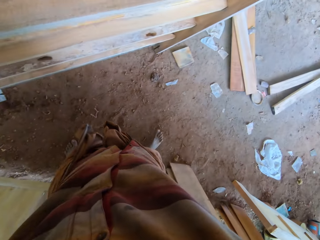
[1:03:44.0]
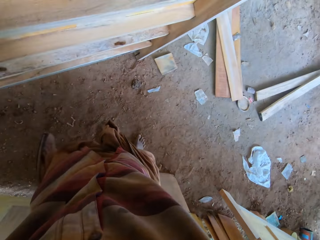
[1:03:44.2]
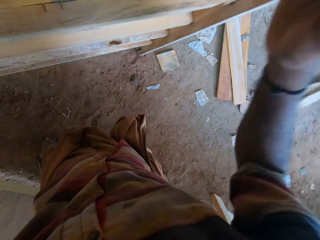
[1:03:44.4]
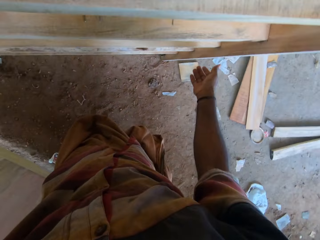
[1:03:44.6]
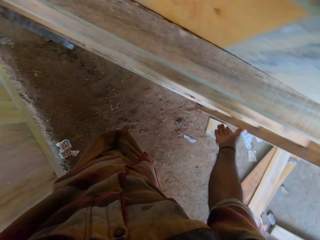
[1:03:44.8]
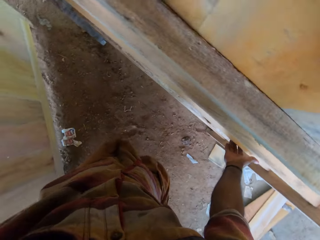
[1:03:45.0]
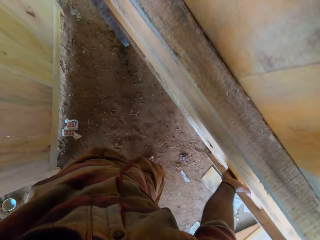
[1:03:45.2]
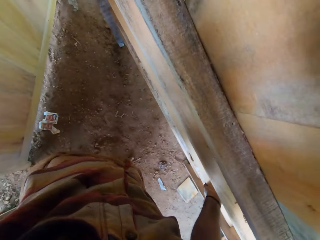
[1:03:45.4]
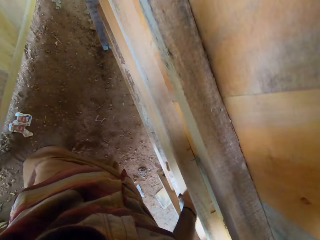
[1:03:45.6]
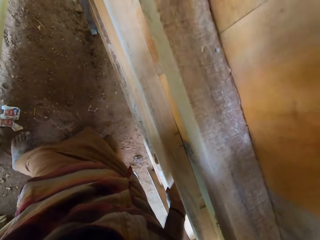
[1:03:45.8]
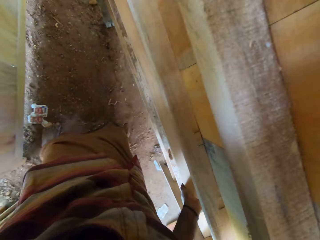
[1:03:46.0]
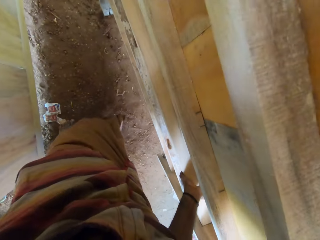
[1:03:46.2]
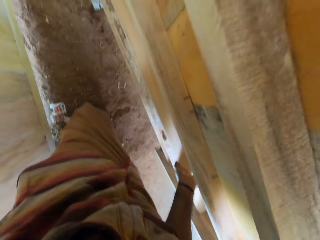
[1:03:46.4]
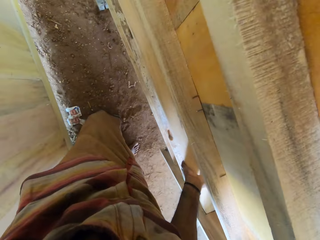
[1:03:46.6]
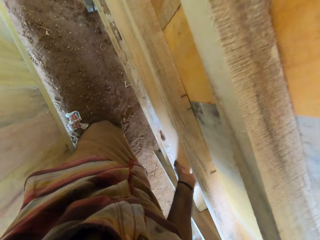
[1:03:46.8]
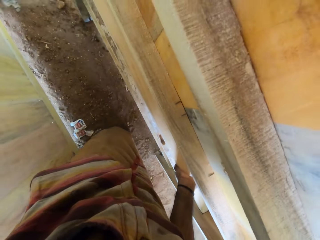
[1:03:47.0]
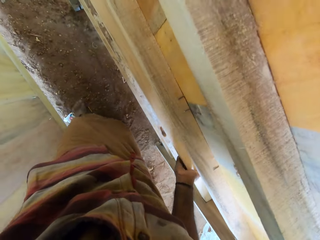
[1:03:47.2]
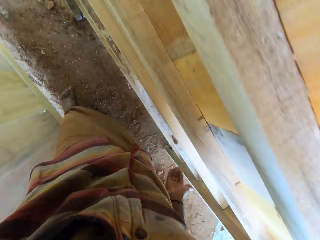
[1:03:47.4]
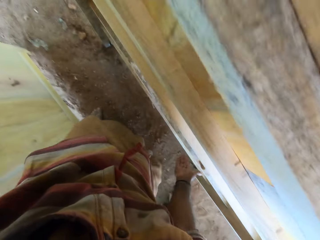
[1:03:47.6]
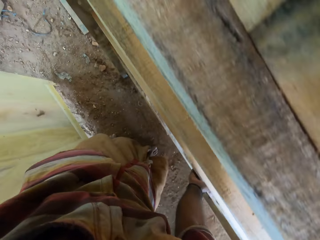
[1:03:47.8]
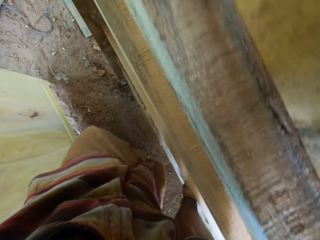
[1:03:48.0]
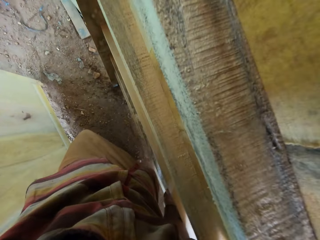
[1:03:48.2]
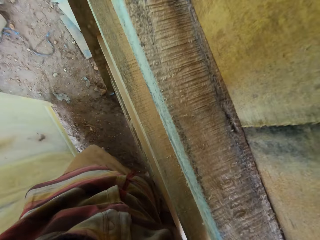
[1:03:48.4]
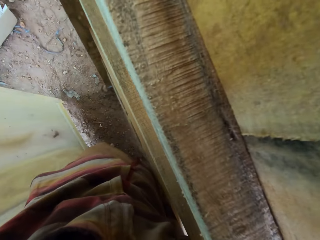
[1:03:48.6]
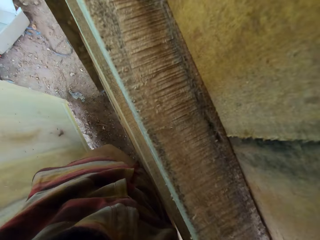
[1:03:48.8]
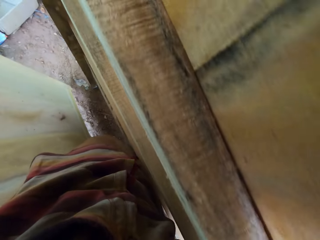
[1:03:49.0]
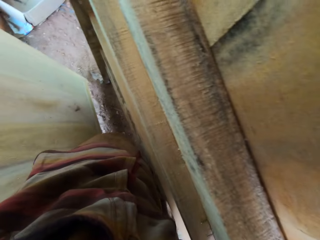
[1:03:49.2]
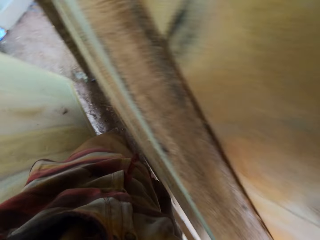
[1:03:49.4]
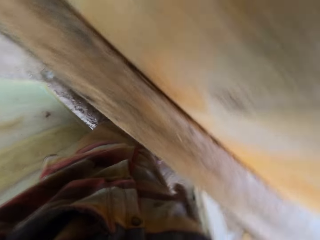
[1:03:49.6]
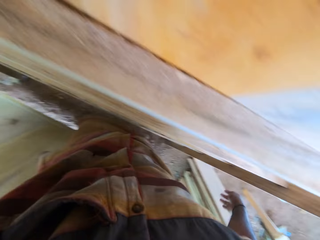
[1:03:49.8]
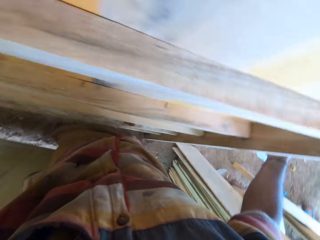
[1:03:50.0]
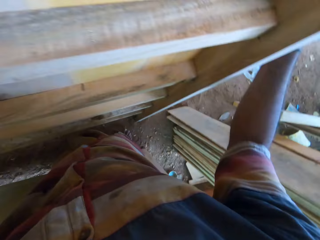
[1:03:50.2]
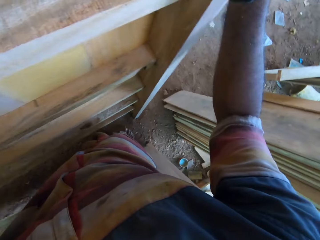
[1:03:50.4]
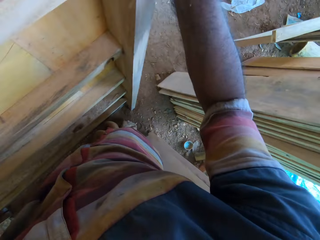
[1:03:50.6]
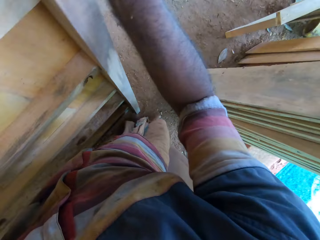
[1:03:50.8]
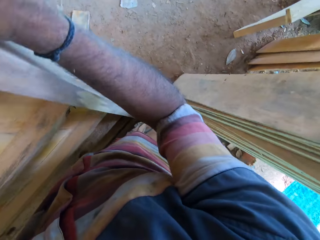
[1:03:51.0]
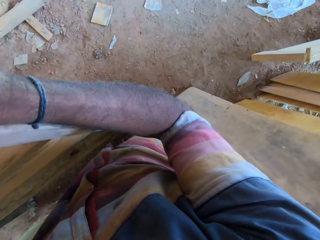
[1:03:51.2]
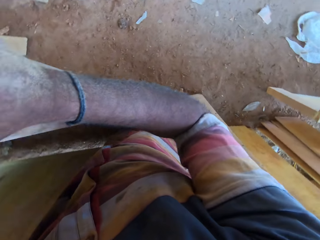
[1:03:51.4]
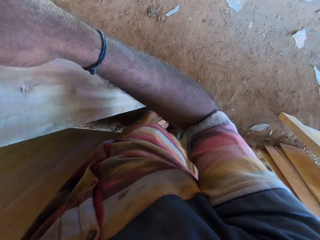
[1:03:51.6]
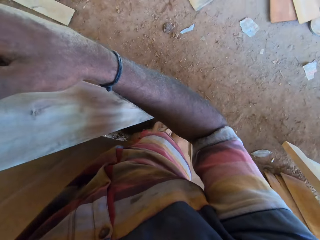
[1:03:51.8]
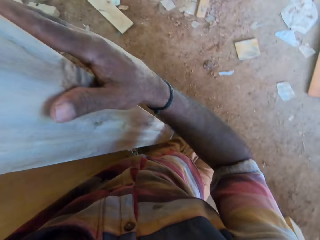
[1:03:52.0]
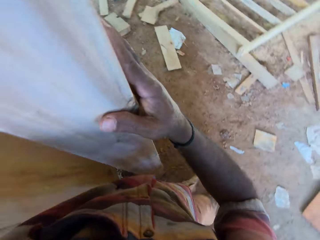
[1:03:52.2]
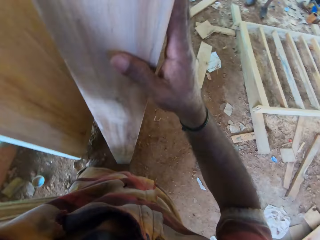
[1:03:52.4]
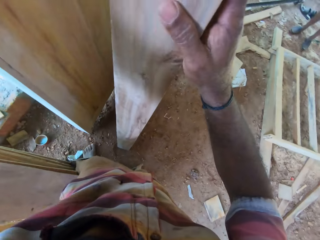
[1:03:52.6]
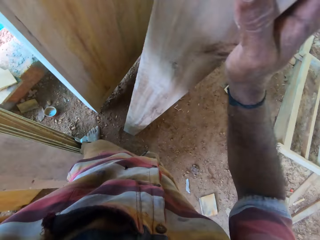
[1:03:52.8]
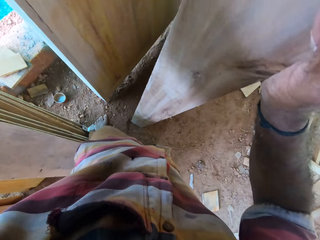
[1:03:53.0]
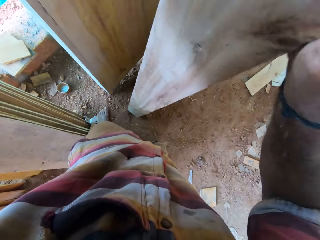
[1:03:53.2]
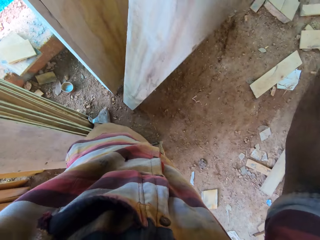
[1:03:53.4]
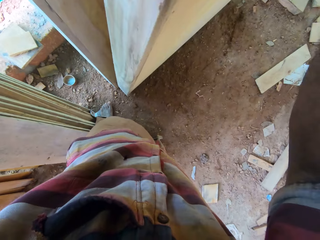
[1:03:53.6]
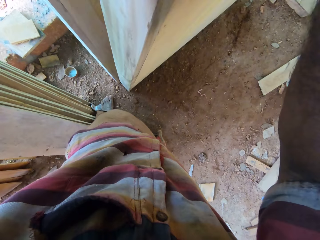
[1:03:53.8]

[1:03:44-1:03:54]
The camera wearer places the wood table on the ground. They move around.

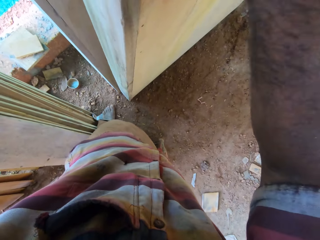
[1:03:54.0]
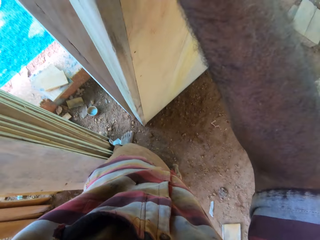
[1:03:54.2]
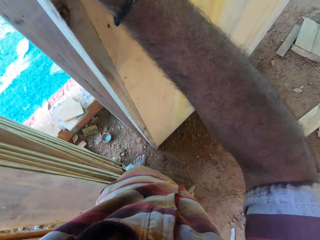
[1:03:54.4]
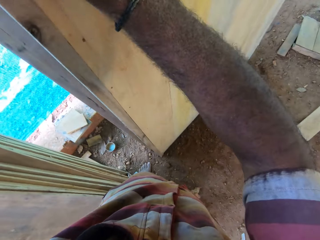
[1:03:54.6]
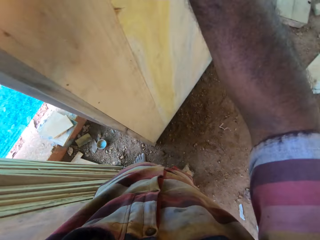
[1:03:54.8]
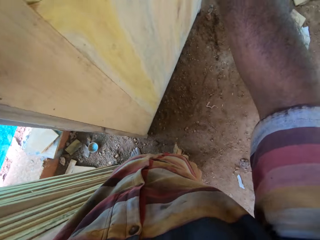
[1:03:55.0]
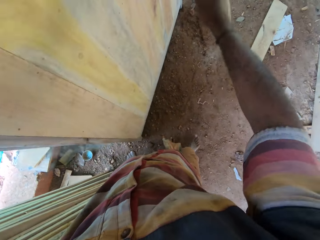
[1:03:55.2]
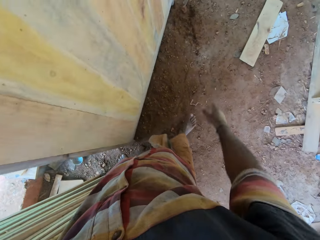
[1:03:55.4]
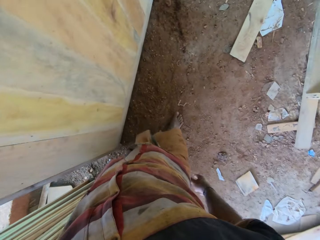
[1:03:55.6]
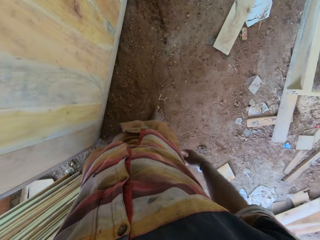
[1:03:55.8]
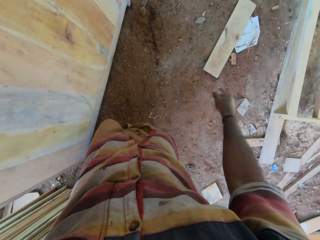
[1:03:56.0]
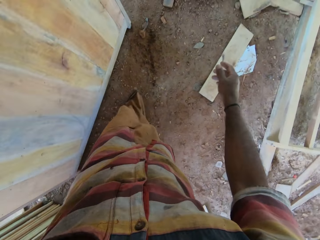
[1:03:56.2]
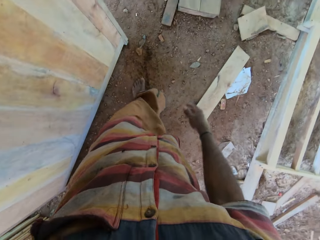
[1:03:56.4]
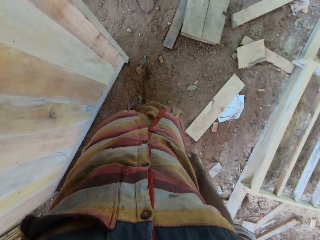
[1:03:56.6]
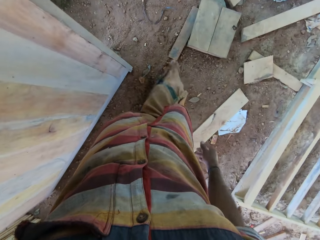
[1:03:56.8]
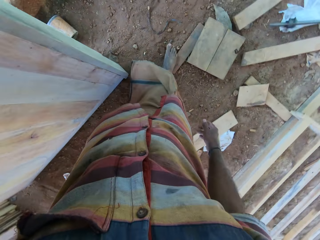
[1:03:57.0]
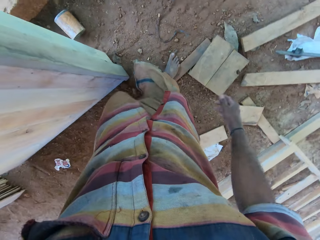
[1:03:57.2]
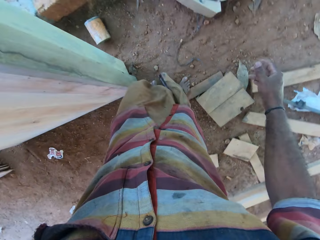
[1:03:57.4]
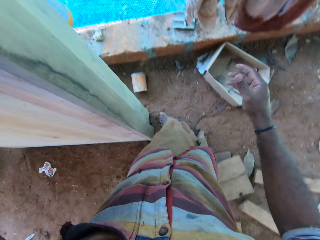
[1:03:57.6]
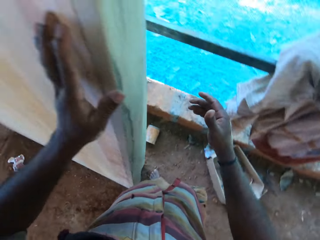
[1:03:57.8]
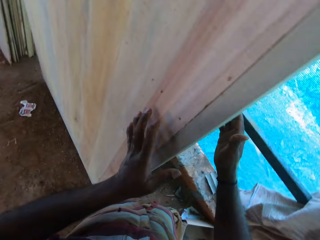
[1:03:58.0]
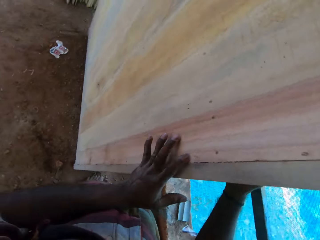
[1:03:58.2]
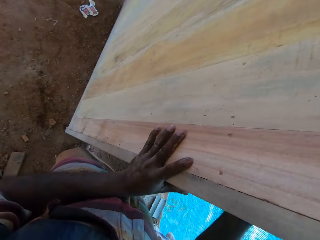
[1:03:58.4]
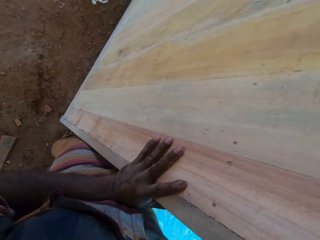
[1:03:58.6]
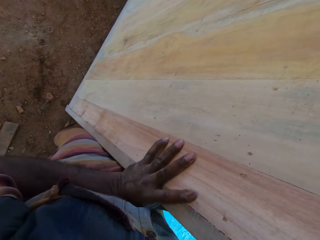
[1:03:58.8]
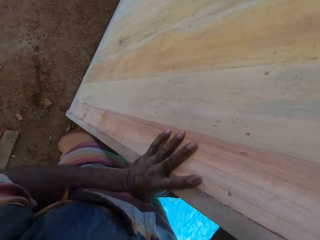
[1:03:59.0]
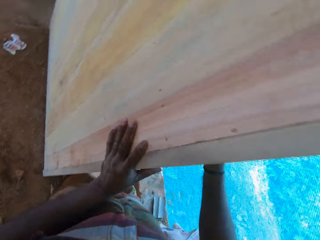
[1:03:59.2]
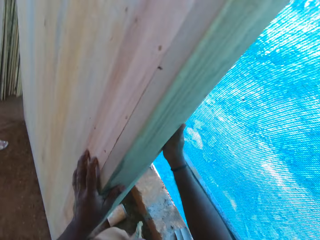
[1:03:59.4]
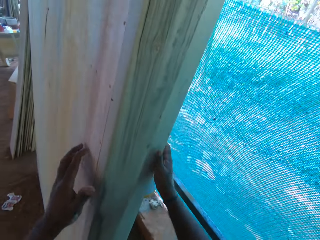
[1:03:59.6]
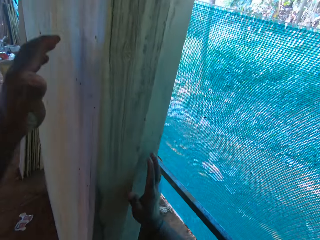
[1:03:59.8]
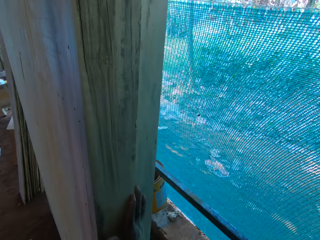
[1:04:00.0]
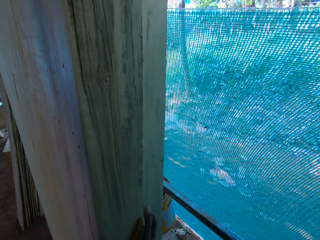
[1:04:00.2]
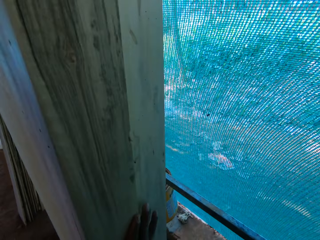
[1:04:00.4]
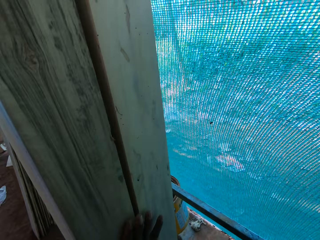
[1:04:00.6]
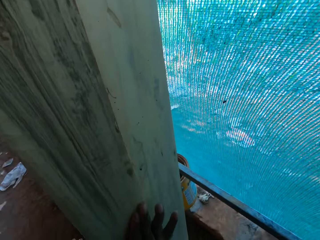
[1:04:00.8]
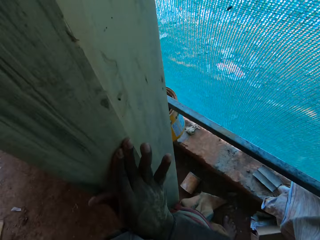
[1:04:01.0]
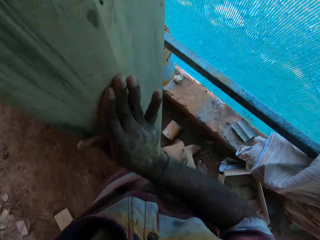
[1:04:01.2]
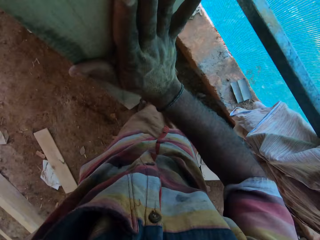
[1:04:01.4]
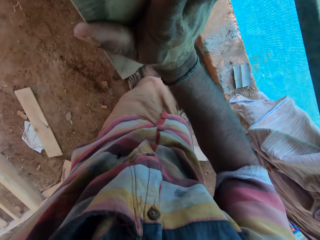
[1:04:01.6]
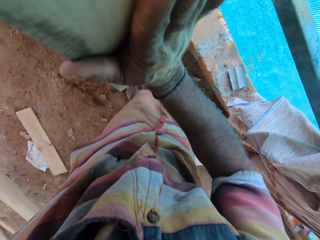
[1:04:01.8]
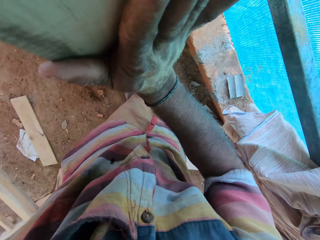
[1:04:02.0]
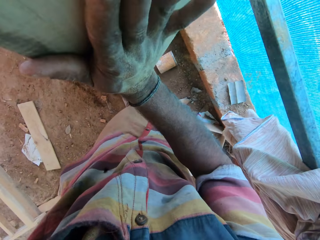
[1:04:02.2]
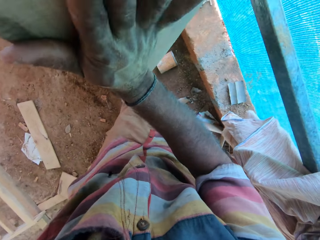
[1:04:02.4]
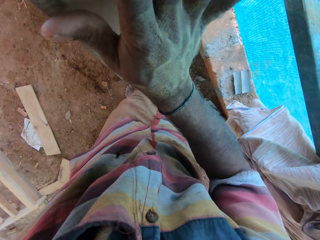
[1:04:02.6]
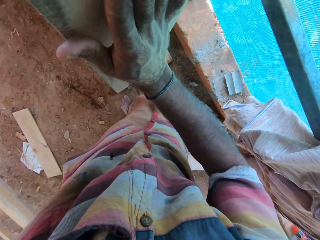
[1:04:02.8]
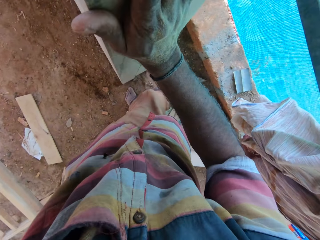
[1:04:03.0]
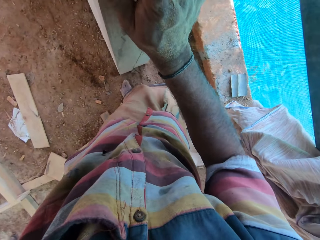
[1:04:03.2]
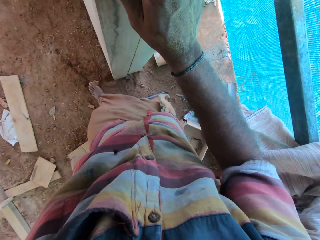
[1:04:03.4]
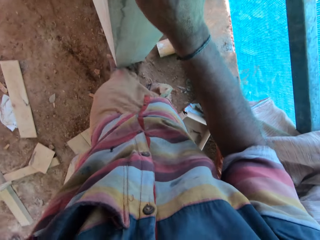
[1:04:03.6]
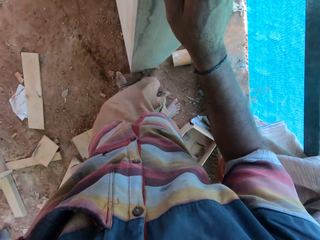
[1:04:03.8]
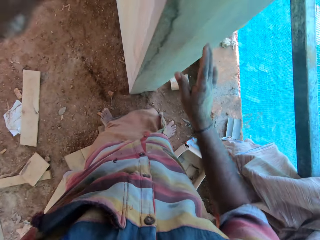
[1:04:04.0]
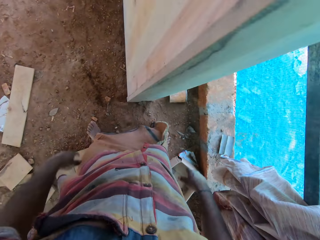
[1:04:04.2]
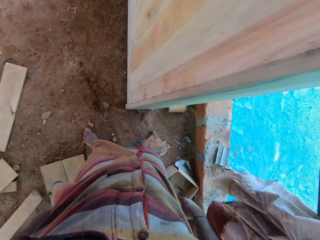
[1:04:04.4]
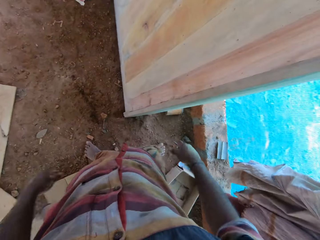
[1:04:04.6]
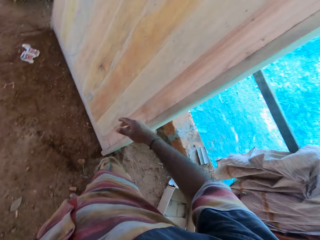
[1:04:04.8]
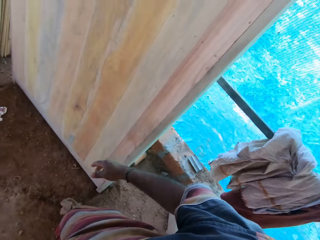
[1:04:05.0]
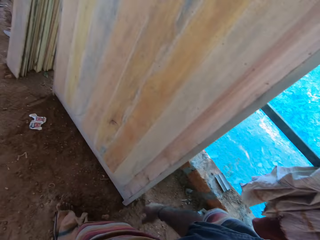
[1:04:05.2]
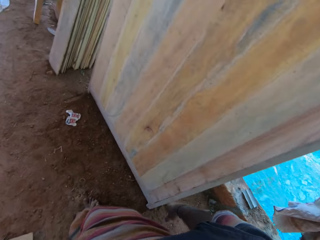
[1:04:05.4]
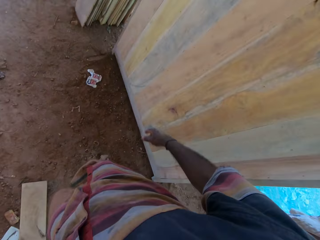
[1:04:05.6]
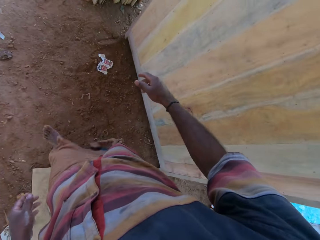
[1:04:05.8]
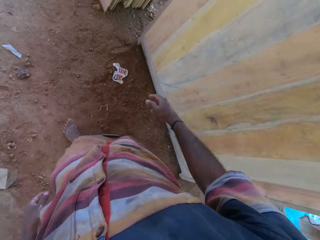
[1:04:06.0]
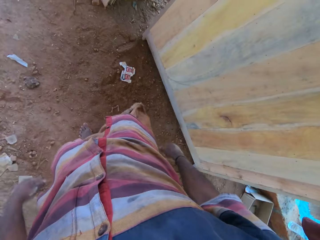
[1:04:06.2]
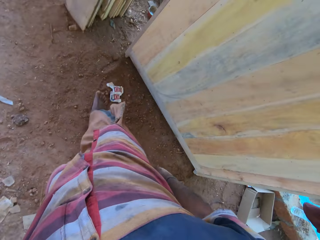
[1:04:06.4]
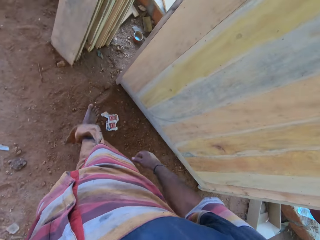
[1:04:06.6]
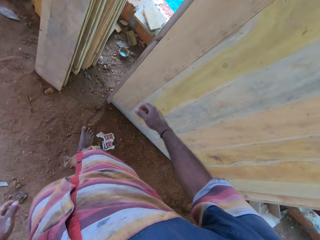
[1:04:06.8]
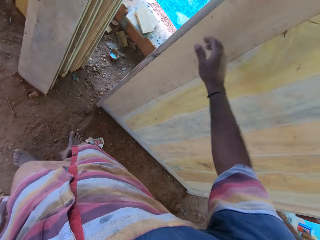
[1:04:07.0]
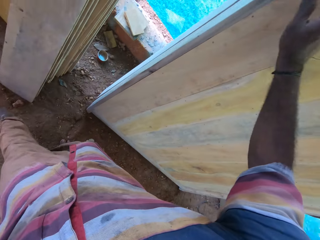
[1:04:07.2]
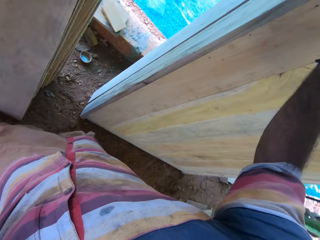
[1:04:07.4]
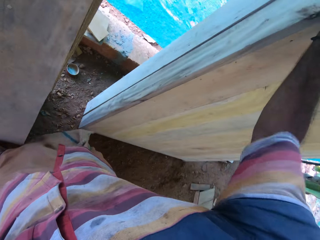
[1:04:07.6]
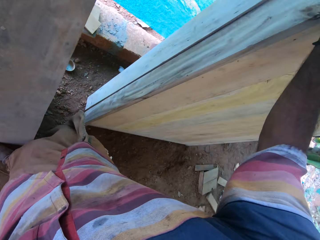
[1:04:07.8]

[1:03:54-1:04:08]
The camera wearer drops the window frame. They walk around. They adjust the wood table position. They push the window frame. They walk around.
